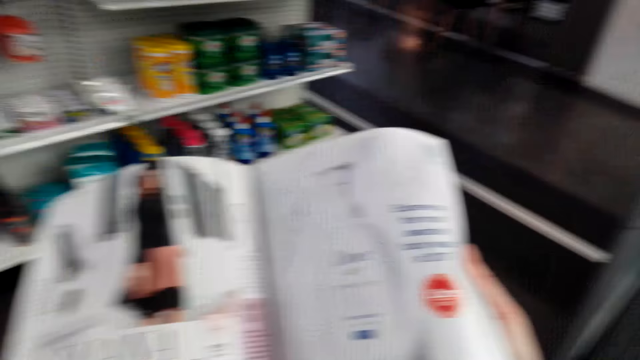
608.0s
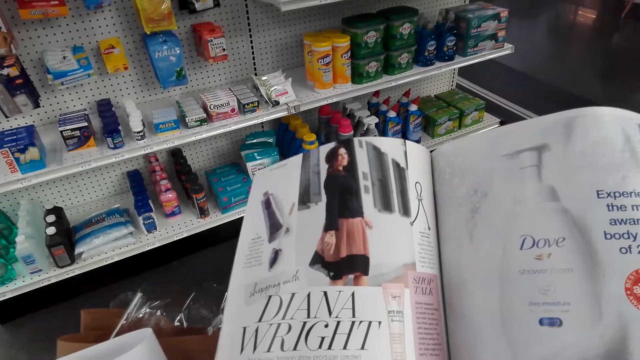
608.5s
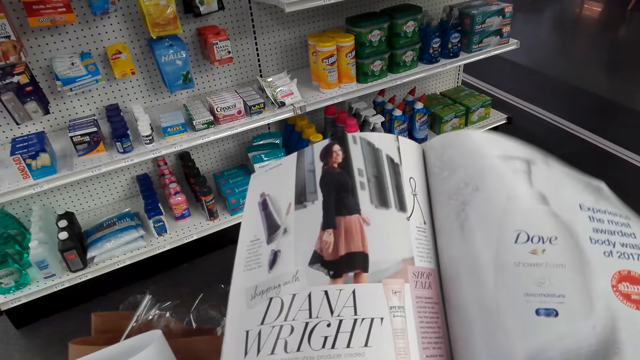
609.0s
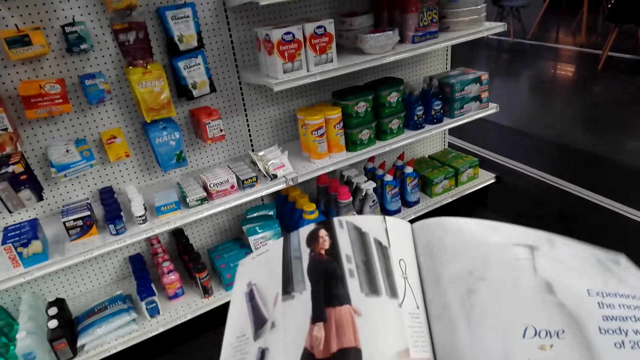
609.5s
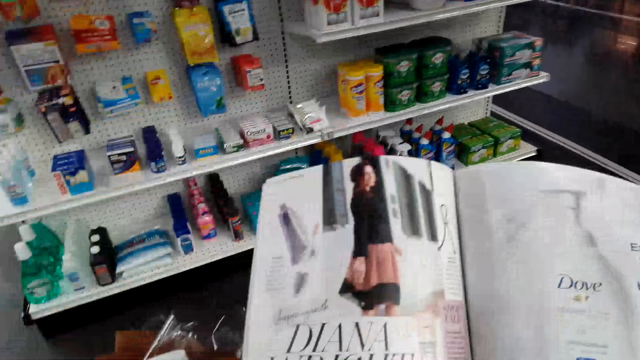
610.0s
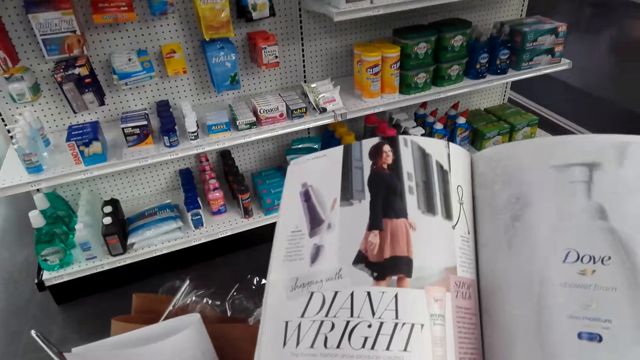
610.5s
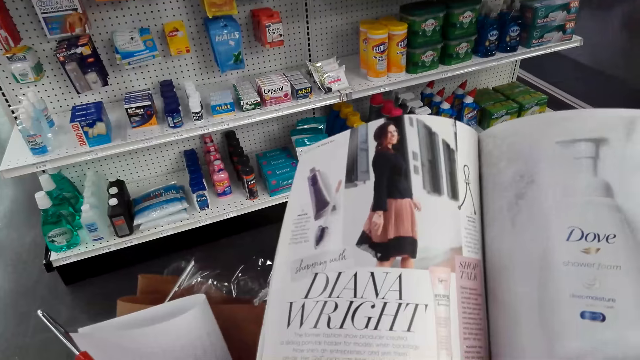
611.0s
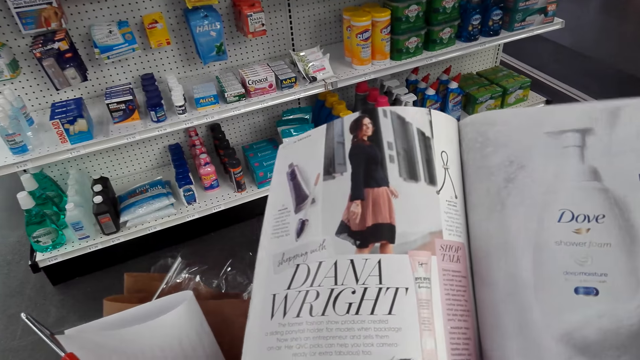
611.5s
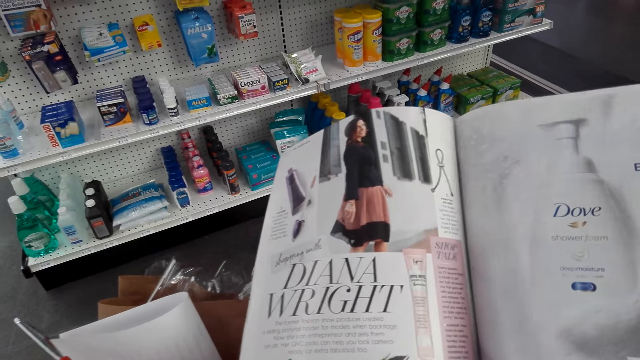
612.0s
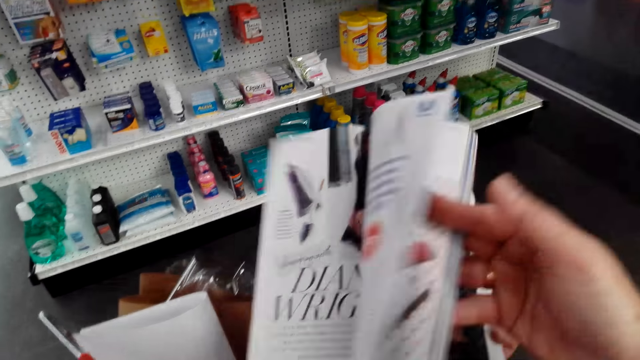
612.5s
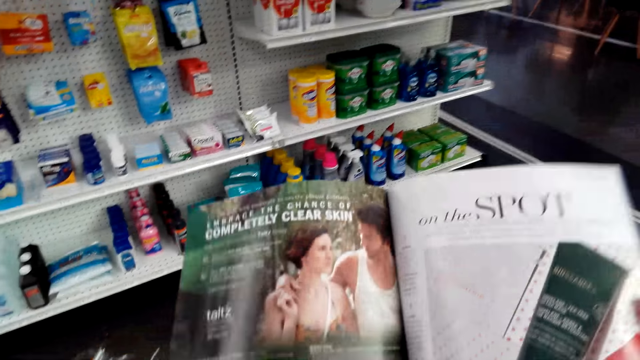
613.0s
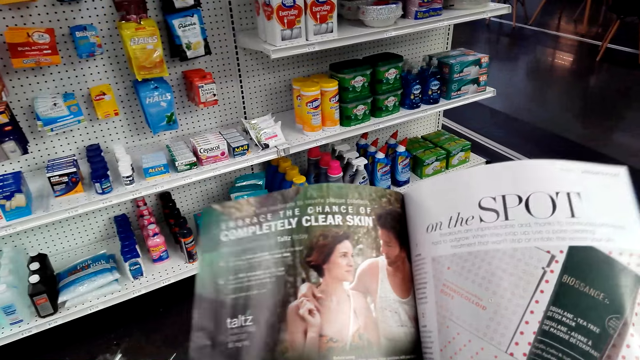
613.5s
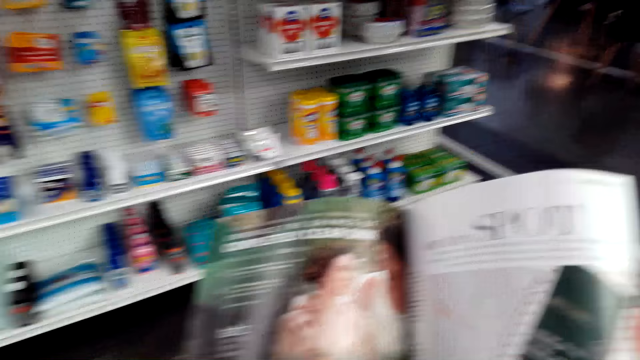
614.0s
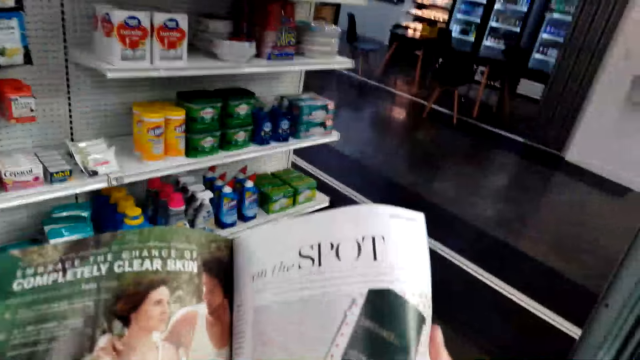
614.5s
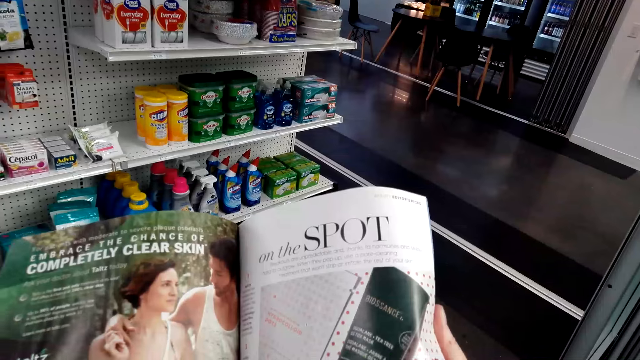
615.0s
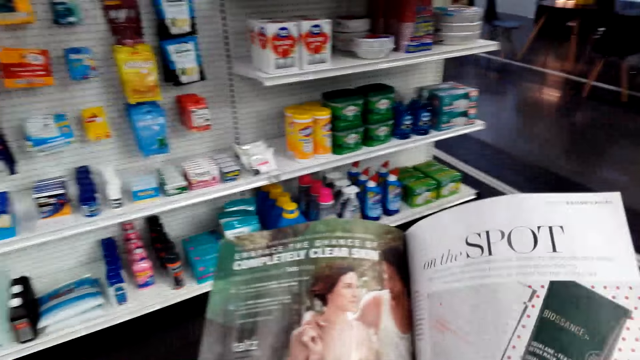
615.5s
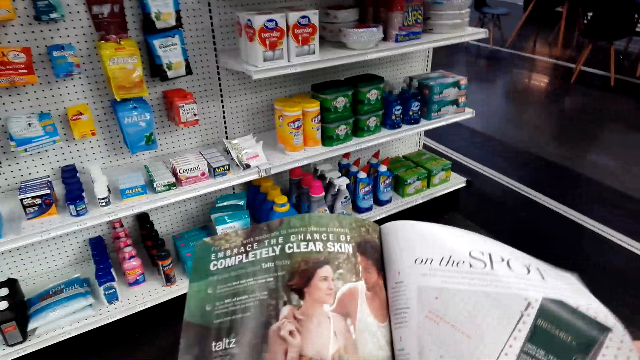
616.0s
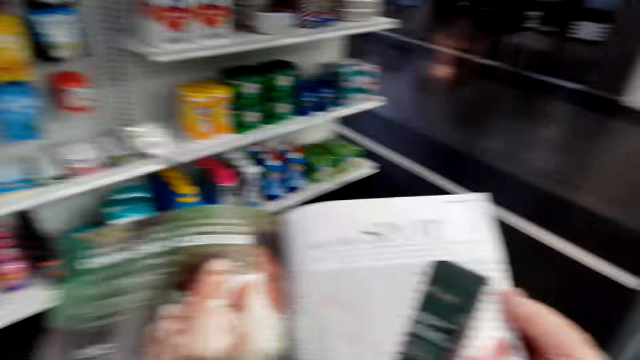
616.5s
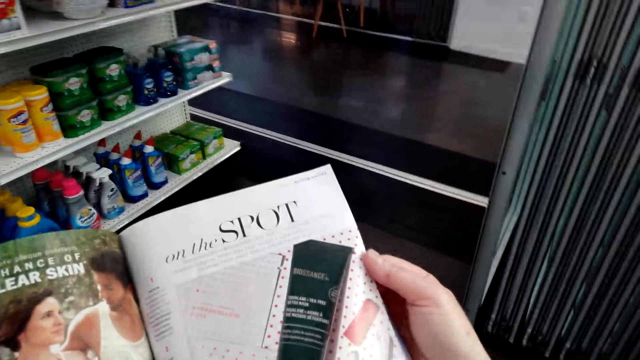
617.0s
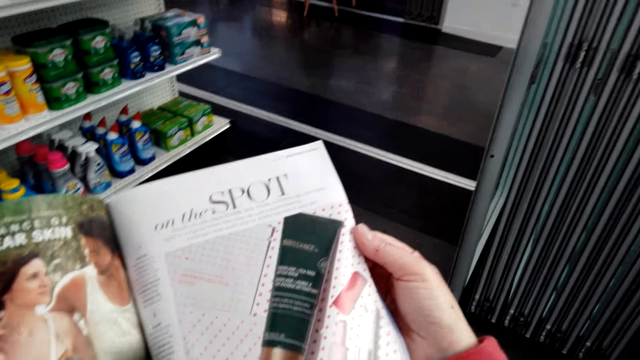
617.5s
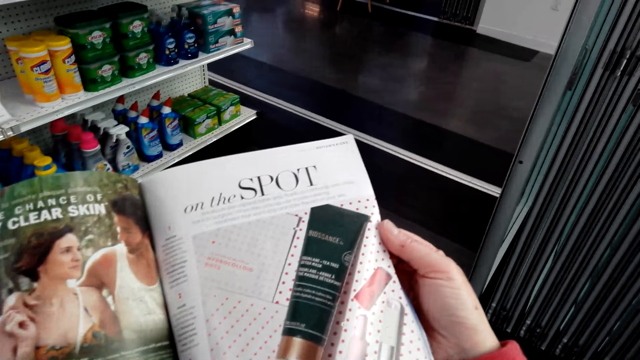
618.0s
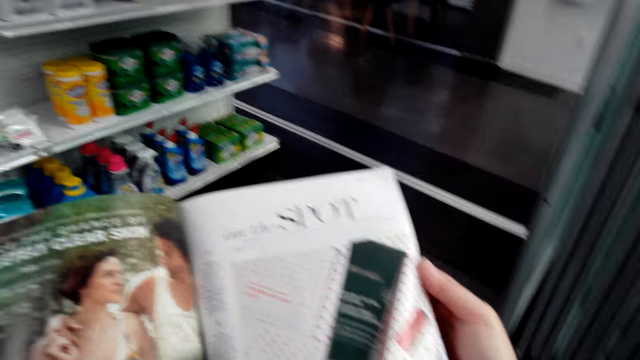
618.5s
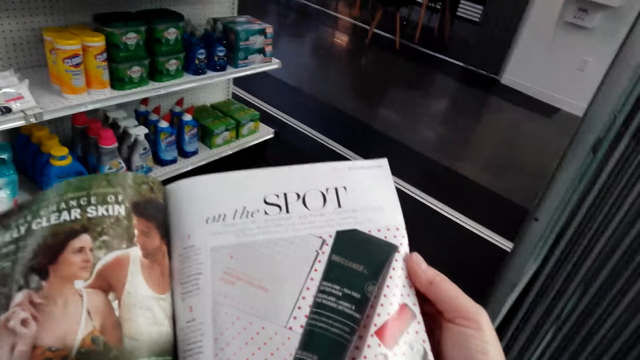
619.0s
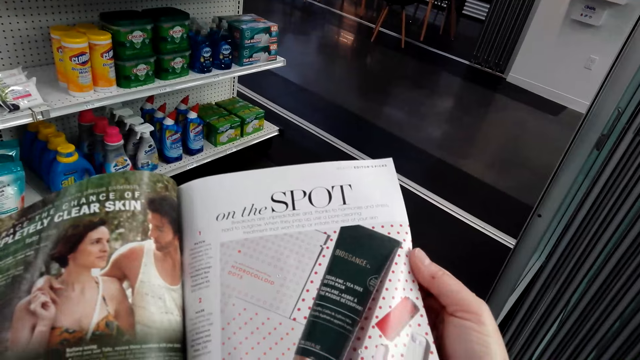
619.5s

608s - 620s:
The camera wearer flips the magazine to the next page. They read the magazine.

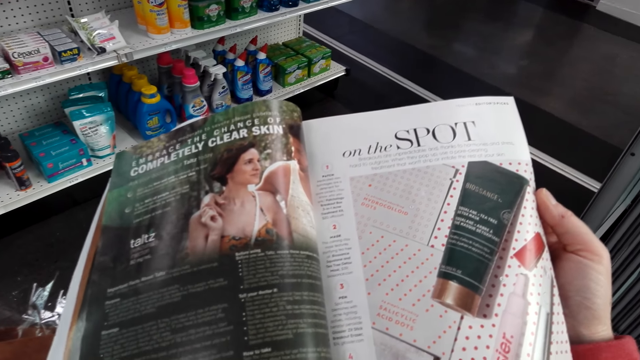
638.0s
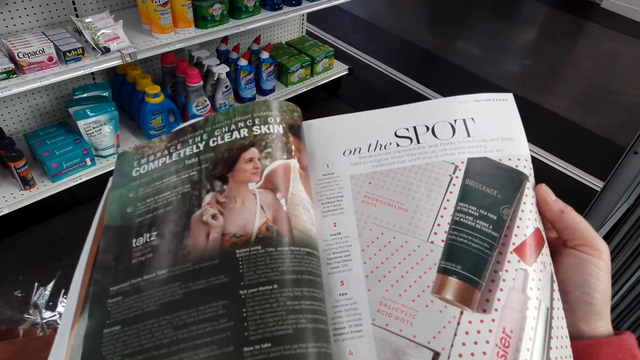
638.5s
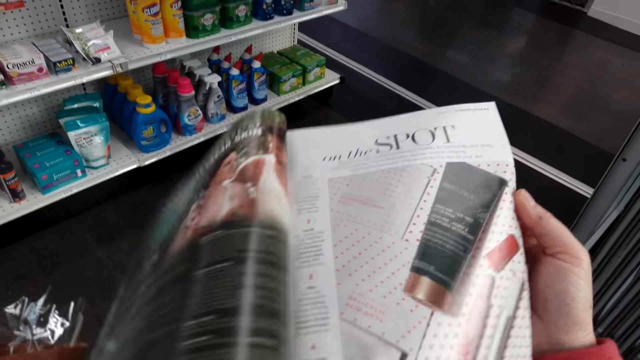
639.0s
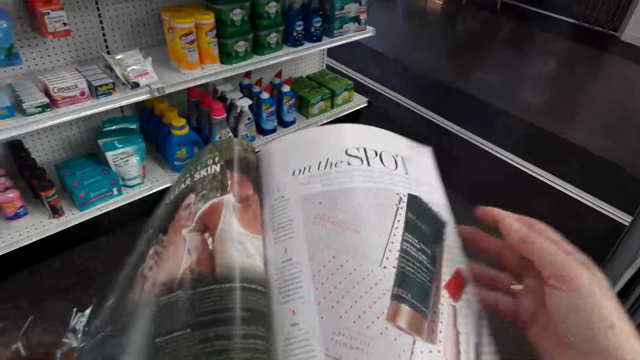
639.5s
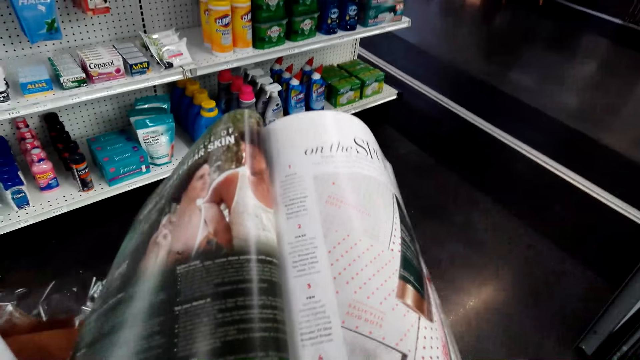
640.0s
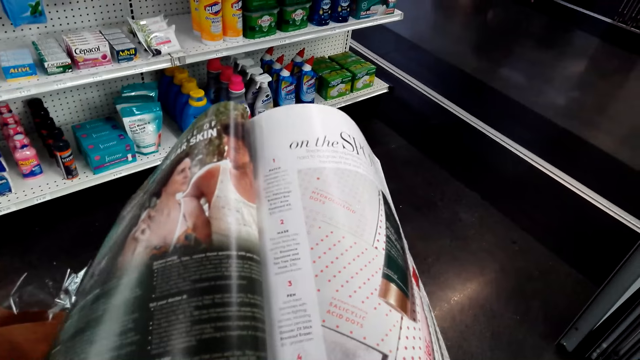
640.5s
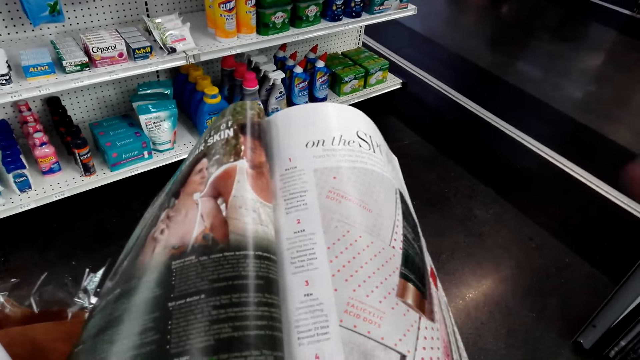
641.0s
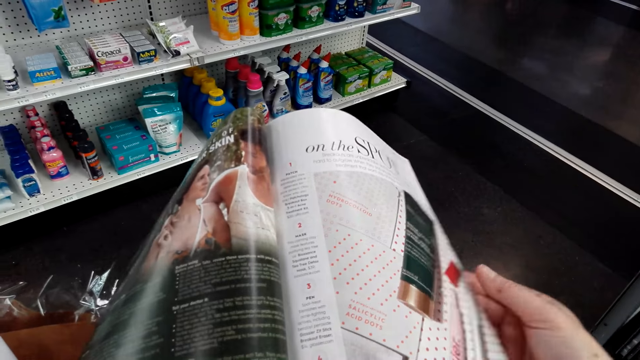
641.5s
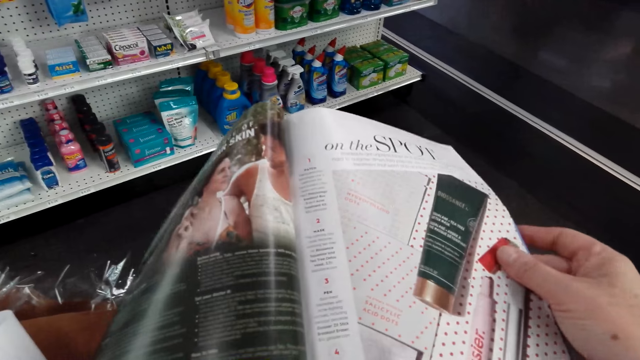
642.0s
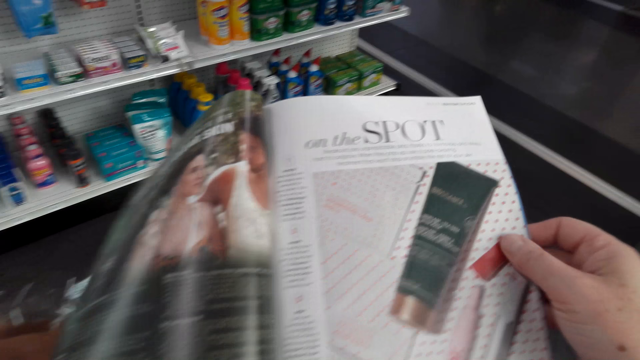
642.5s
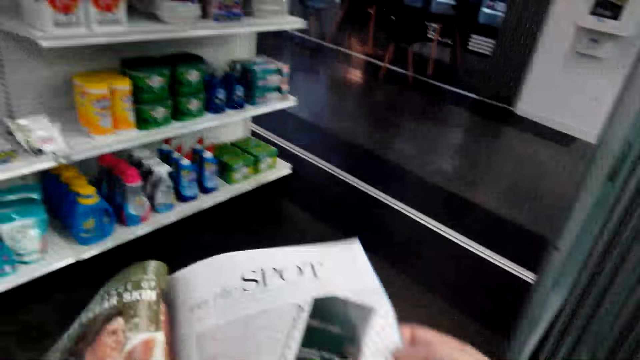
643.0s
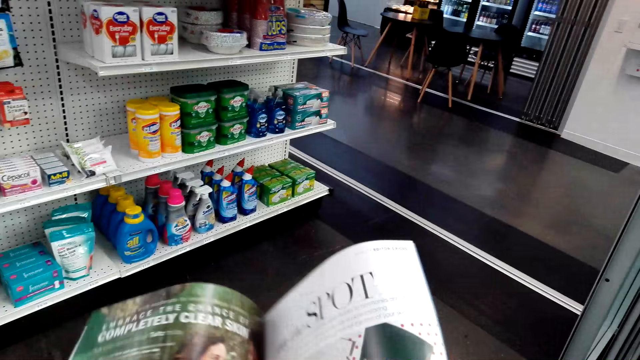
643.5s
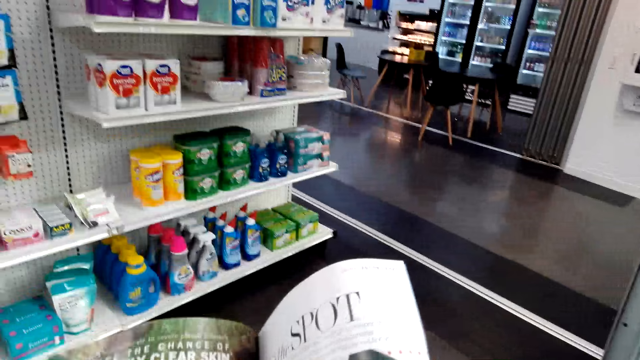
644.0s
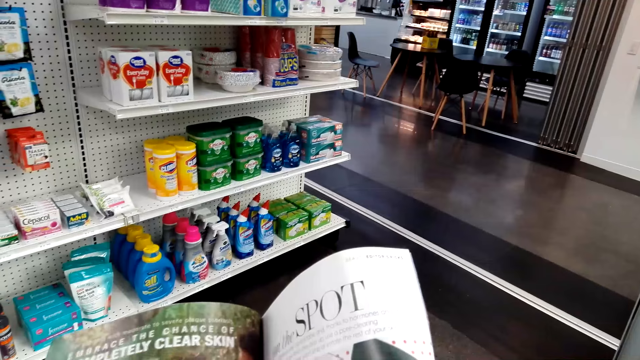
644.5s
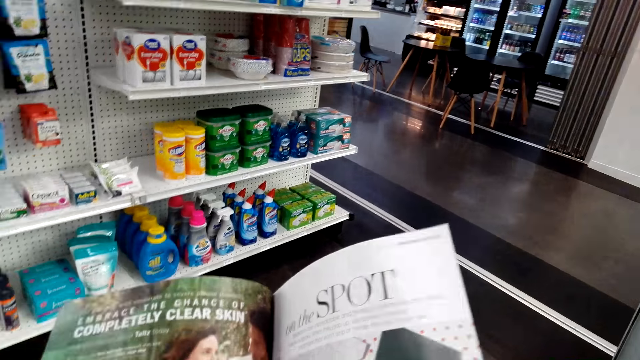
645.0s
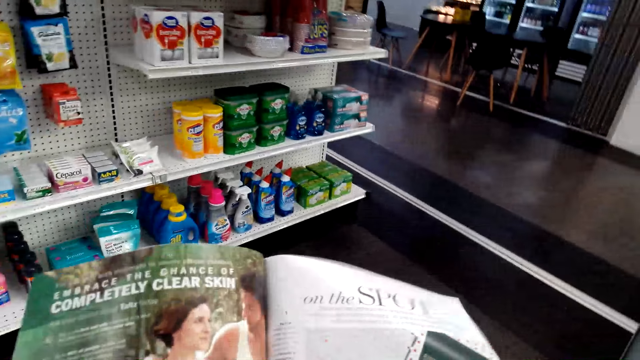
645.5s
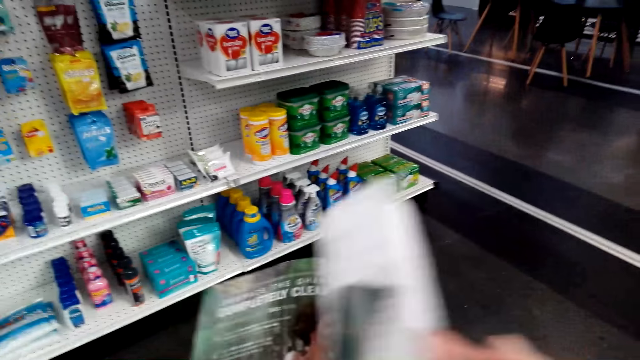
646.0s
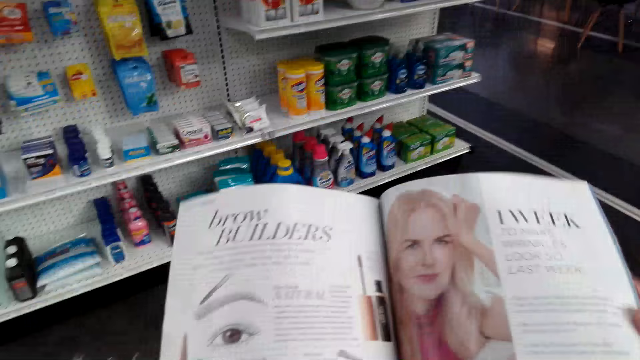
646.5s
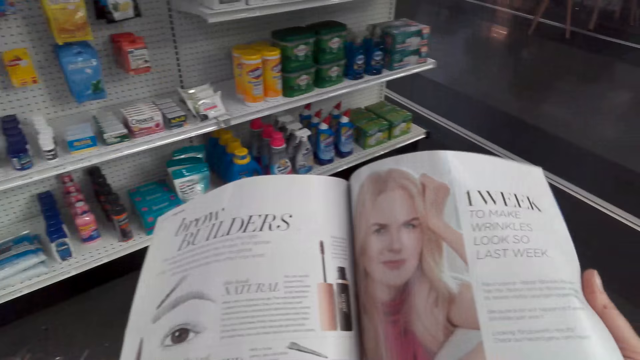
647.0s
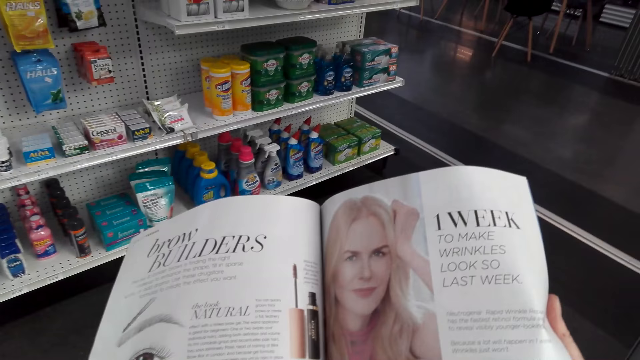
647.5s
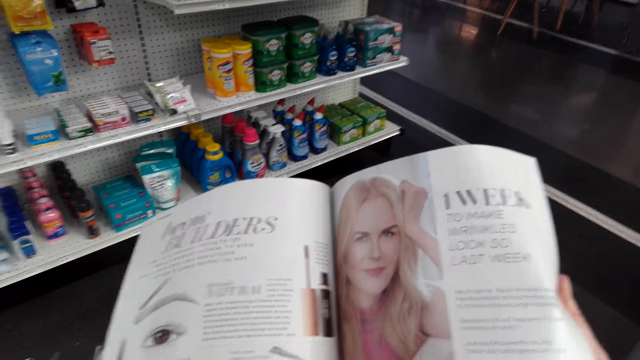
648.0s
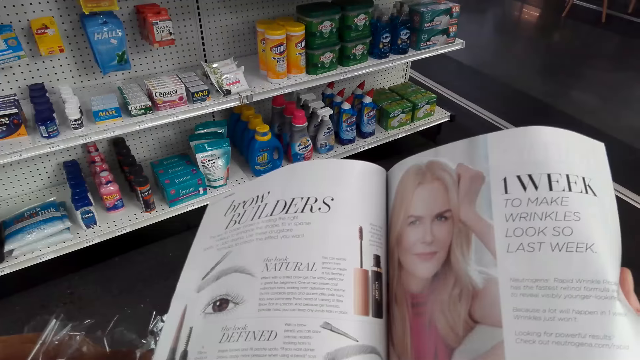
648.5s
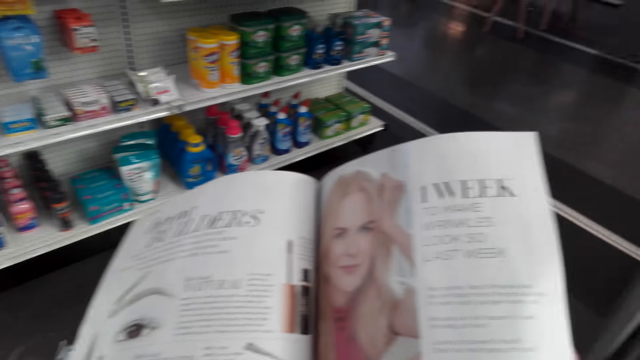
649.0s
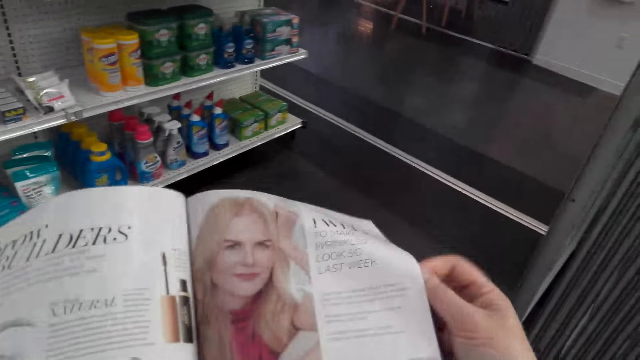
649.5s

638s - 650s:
The camera wearer holds the magazine with one hand. They fix the camera. They hold the magazine with both hands. They read the magazine. They flip the magazine to the next page. They read the magazine.
